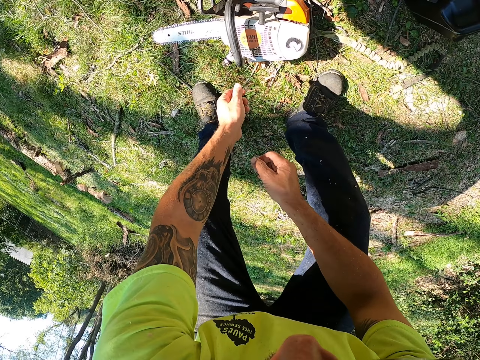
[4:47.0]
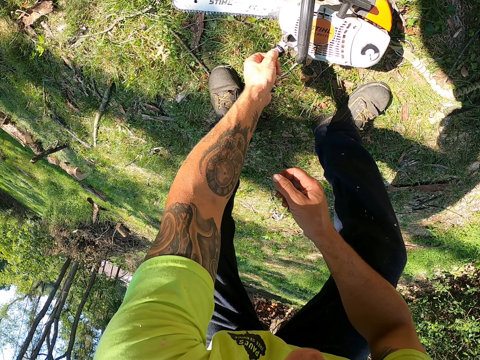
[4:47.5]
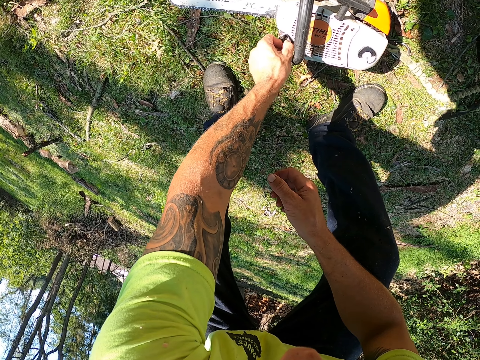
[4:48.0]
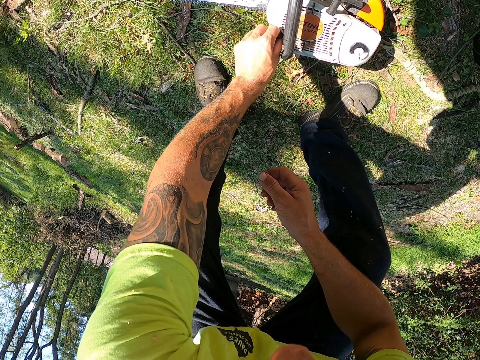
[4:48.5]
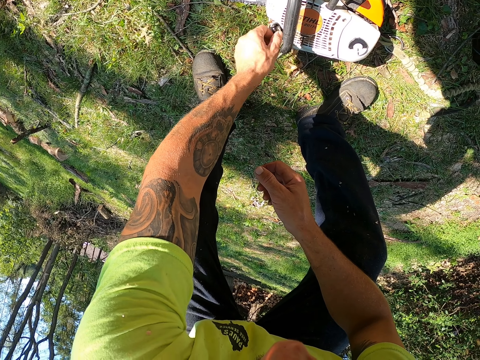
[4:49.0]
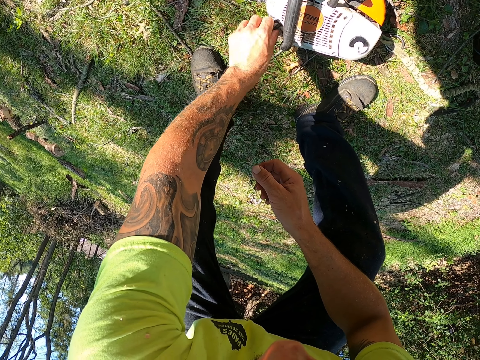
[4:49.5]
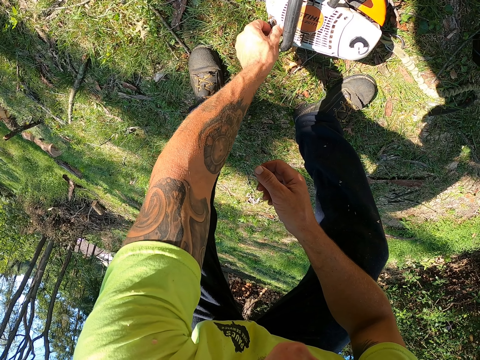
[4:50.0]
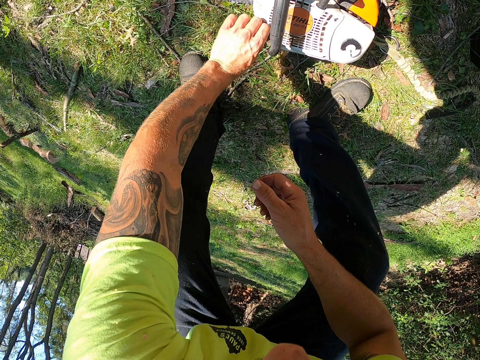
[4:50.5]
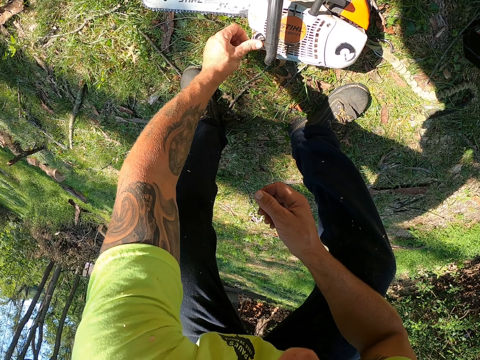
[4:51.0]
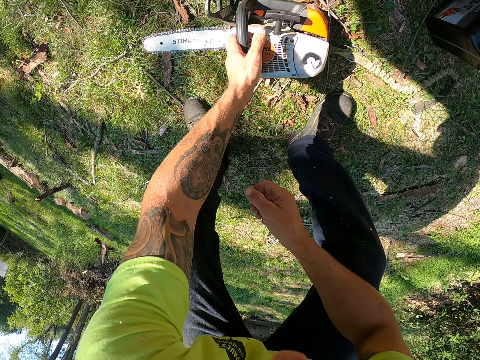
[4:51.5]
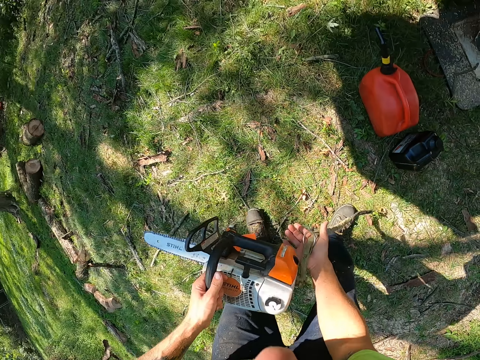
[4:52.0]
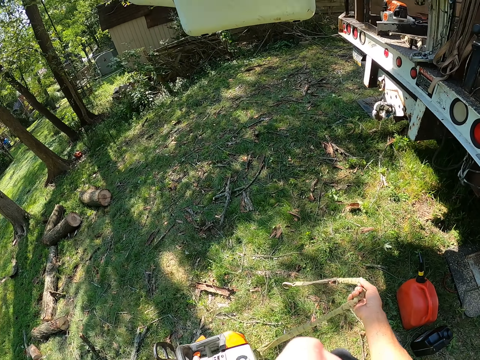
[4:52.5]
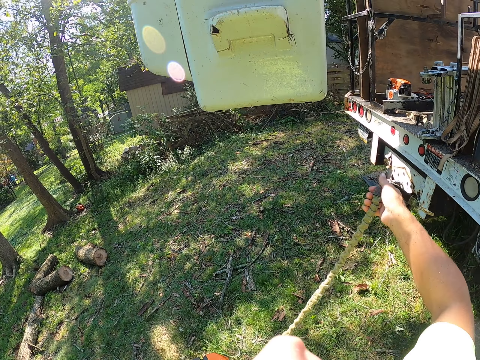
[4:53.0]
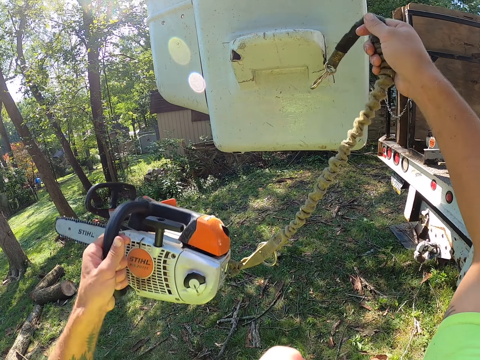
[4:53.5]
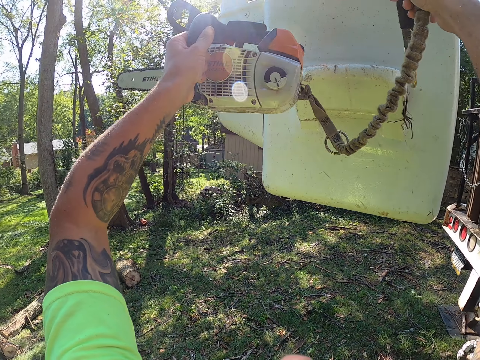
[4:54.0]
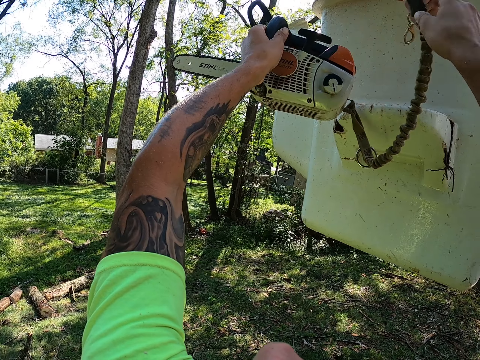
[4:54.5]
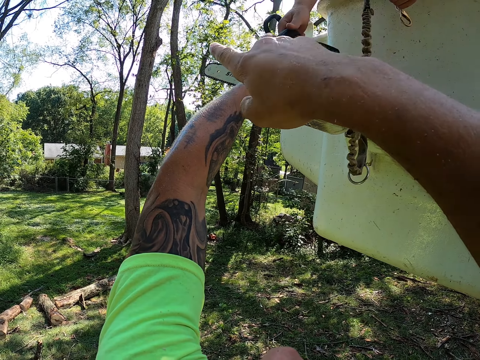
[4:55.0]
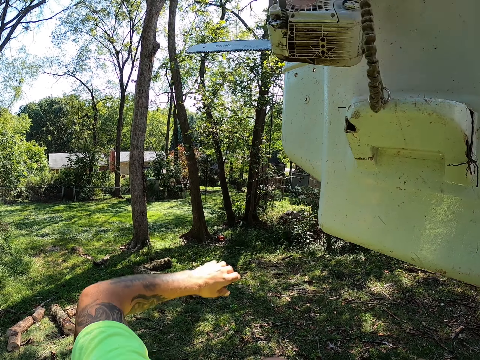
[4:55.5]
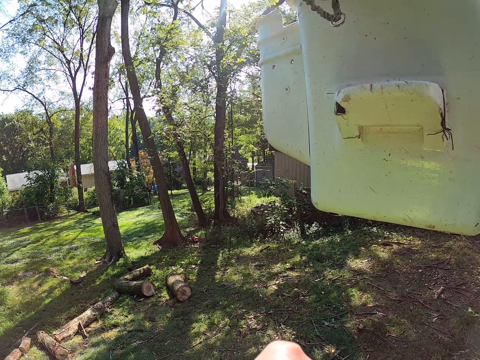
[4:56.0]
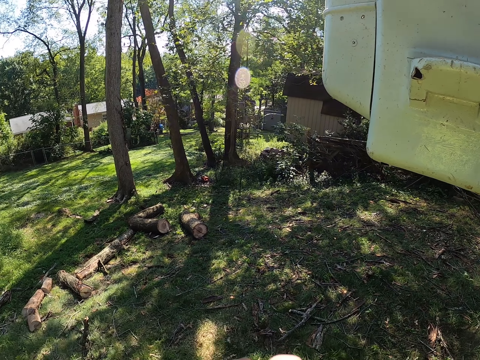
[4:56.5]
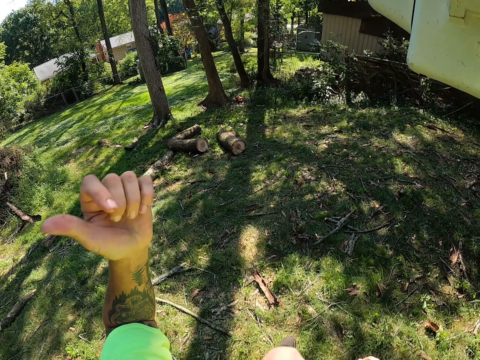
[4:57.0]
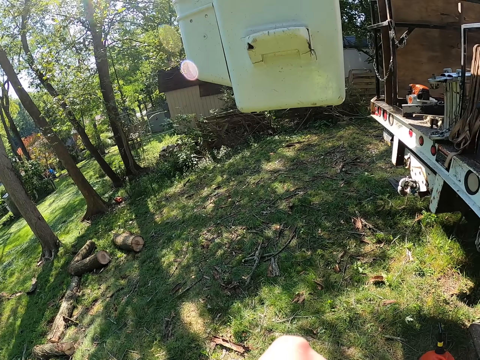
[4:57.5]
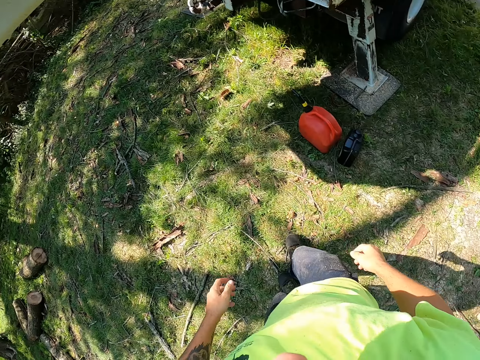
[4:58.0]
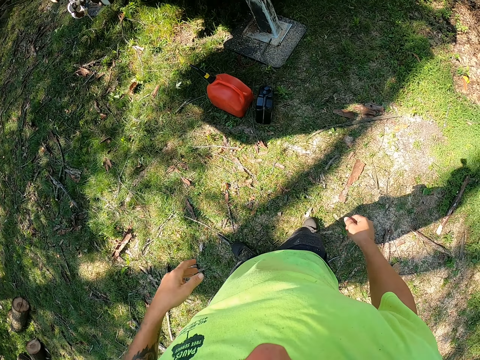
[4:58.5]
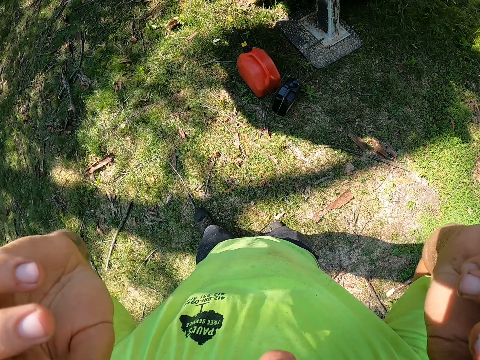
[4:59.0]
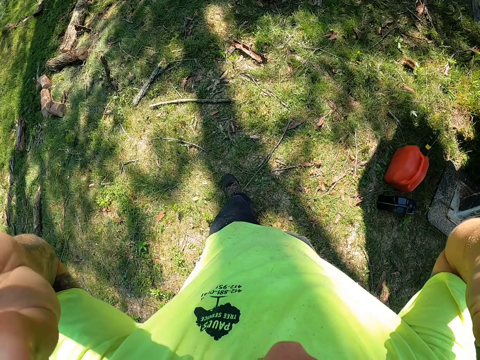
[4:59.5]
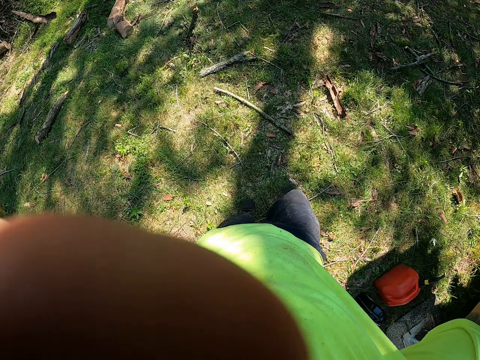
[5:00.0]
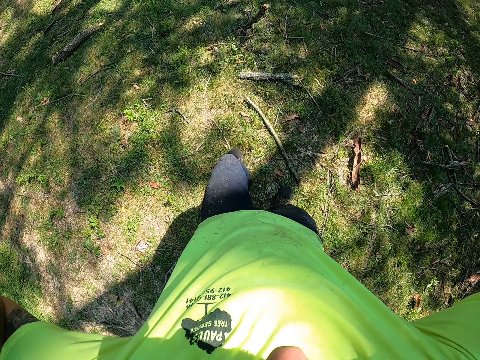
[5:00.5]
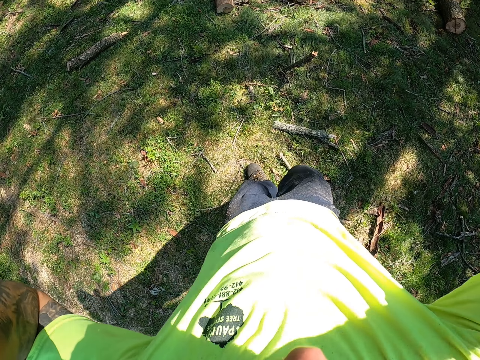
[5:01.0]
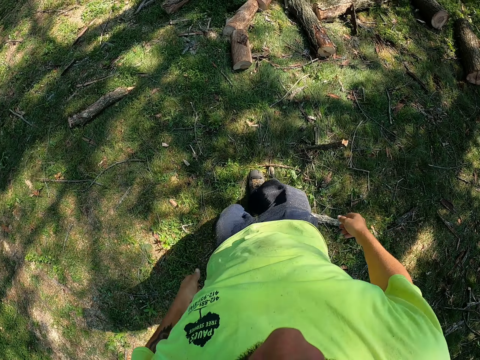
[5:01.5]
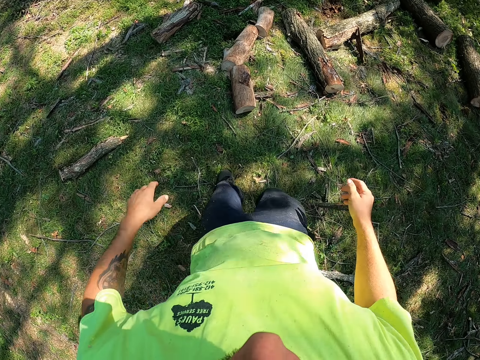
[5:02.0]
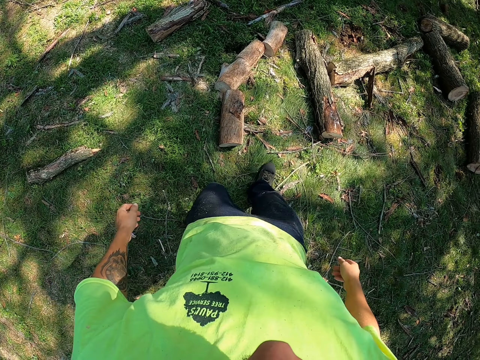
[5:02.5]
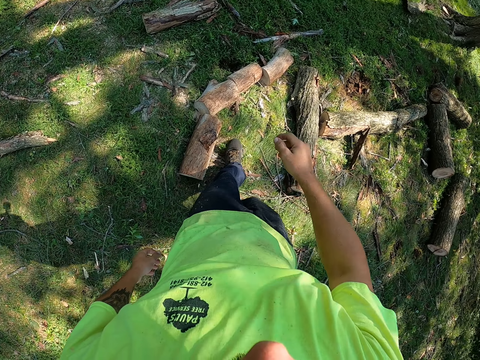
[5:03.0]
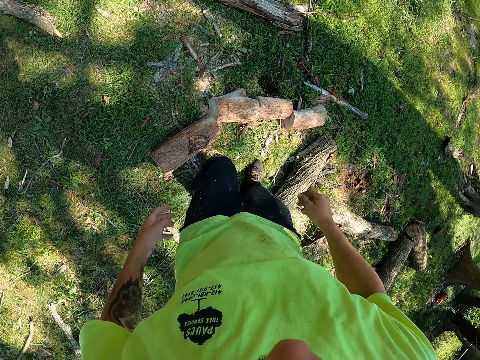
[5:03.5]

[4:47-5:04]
The camera wearer closes the fuel tank of the chainsaw or power saw on the ground with his left hand. He picks the chainsaw from the ground with his left hand. He holds a rope on the chainsaw with his right hand. He hangs the power saw. He passes the chainsaw to a man with both hands. He interacts with the man. He raises both hands towards the face. He walks around.

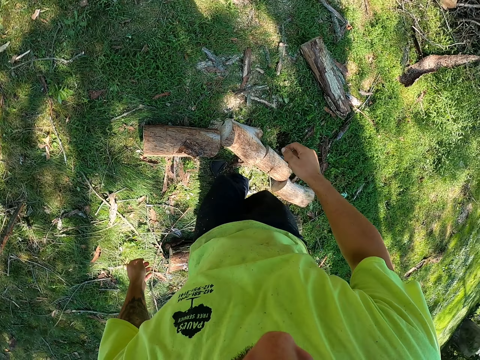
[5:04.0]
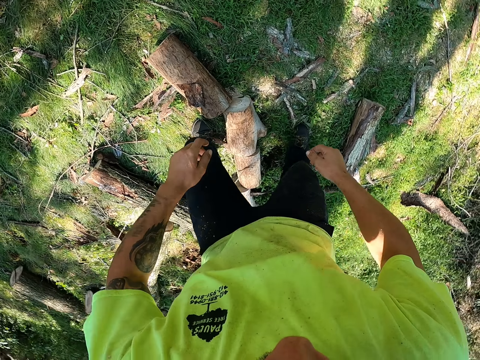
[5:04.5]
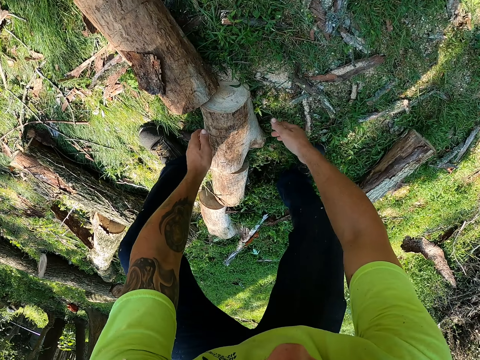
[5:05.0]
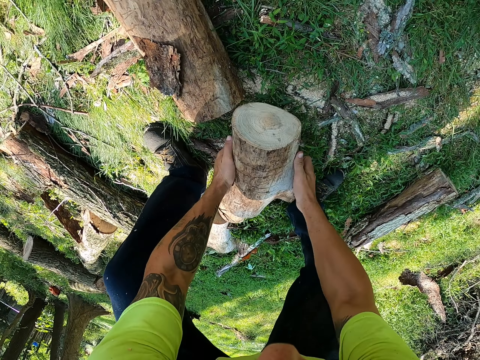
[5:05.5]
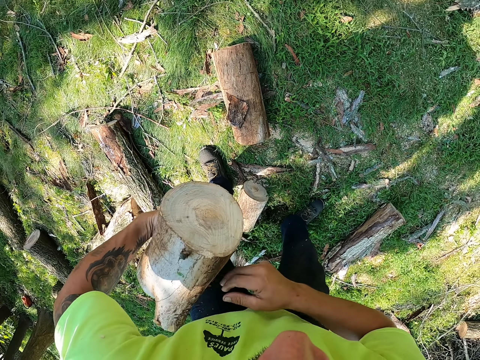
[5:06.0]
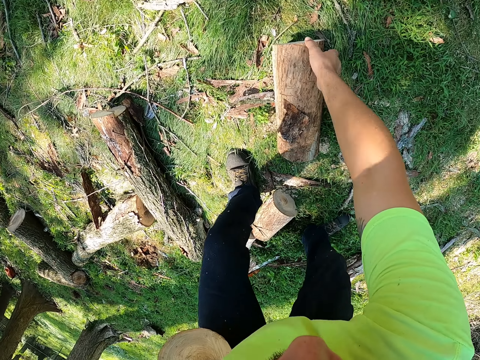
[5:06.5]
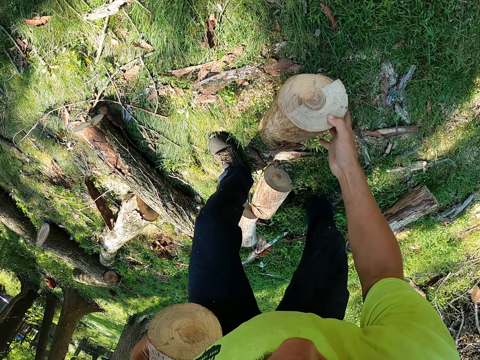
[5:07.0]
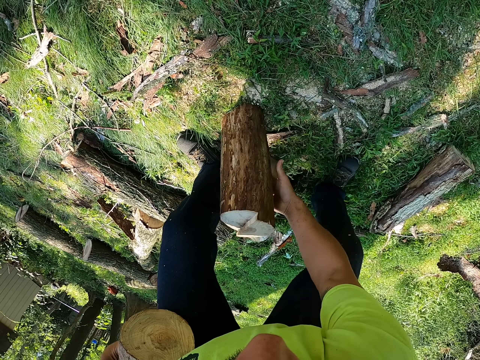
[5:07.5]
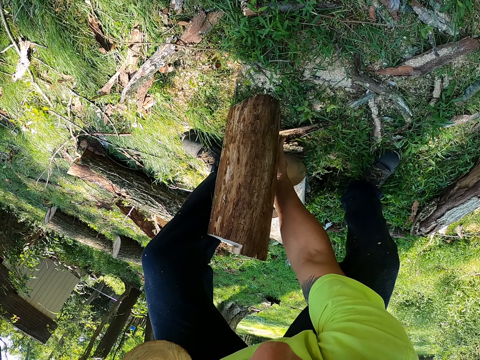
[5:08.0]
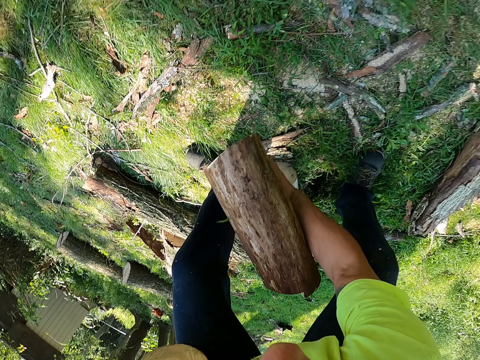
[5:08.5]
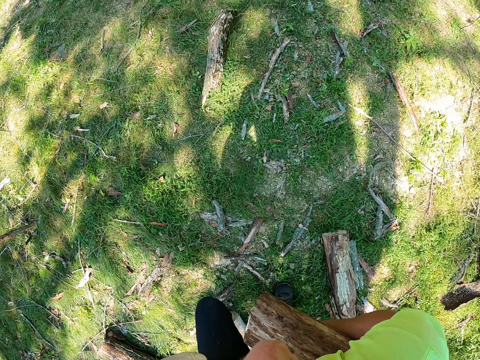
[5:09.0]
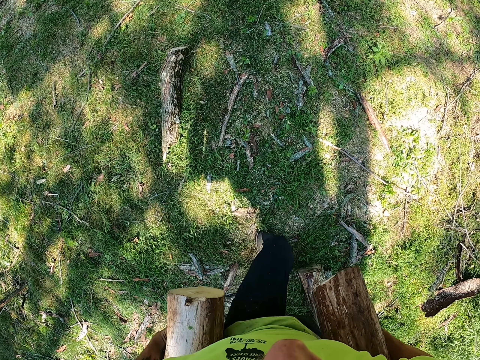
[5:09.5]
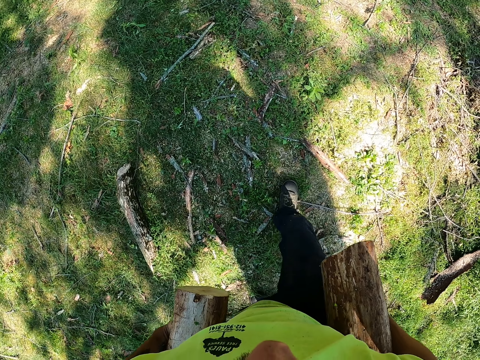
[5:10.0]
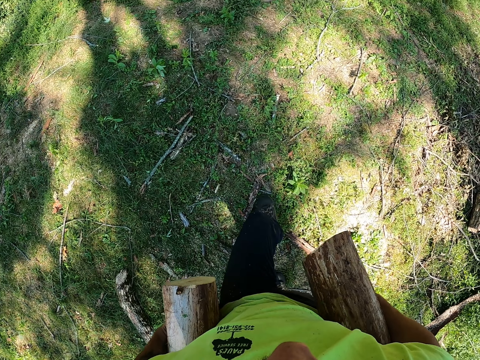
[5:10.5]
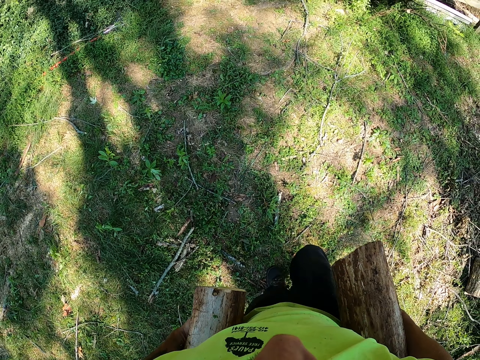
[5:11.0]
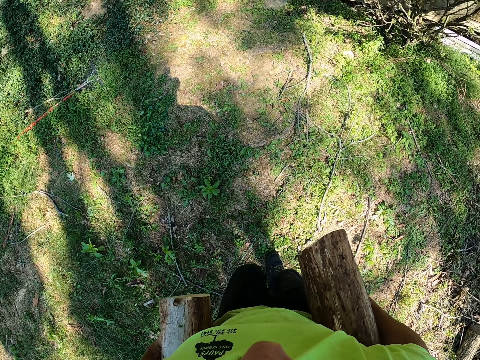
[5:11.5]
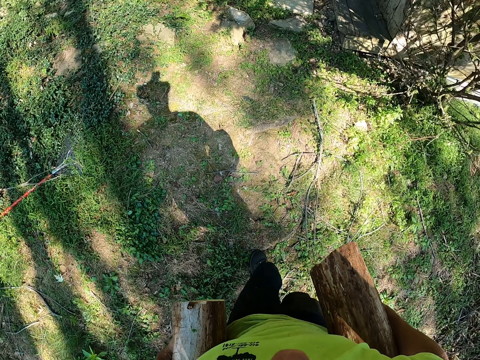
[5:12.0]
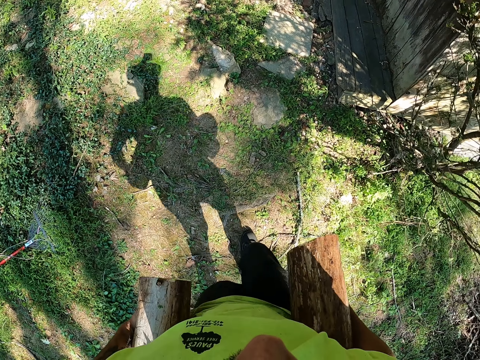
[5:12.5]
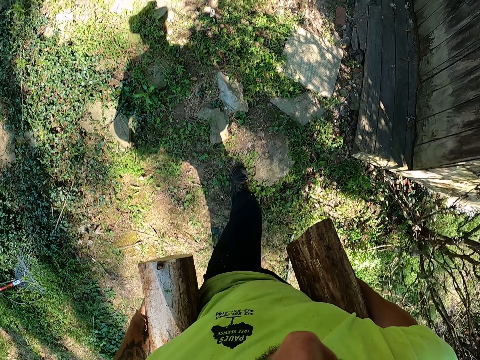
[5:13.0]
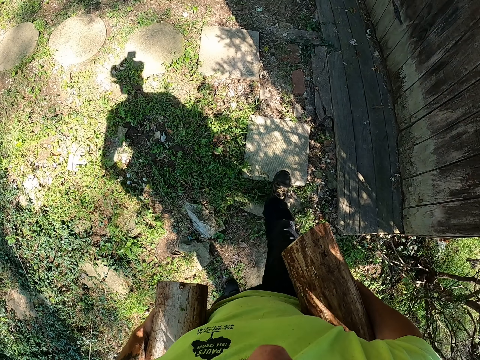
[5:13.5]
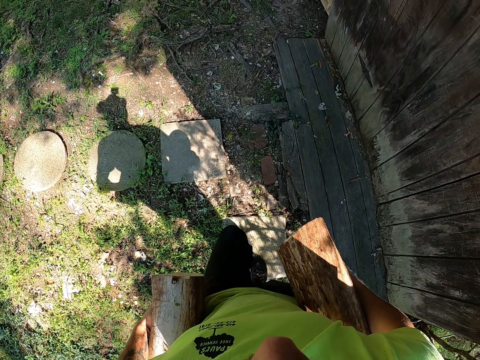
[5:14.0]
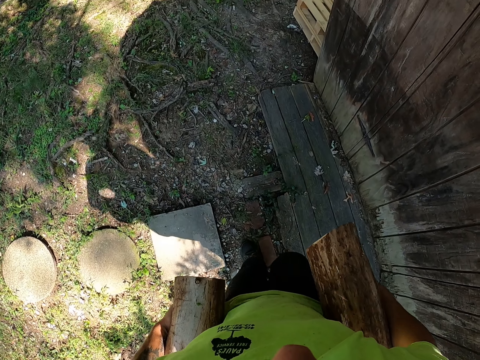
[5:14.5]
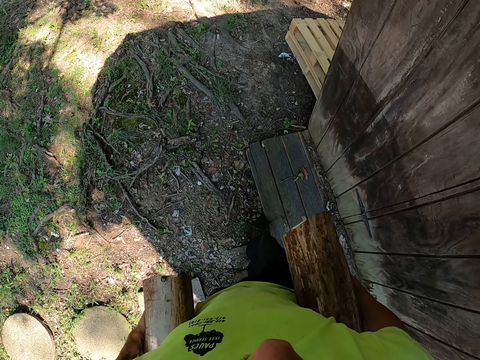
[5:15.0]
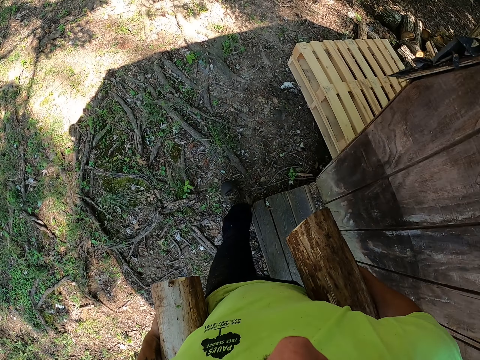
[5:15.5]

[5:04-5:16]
The camera wearer picks a log of wood from the ground with both hands. He holds the log of wood with his left hand. He picks a log of wood from the ground with his right hand. He carries the logs of wood in both hands. He walks around.
